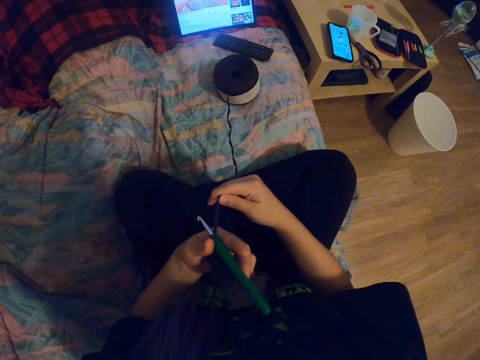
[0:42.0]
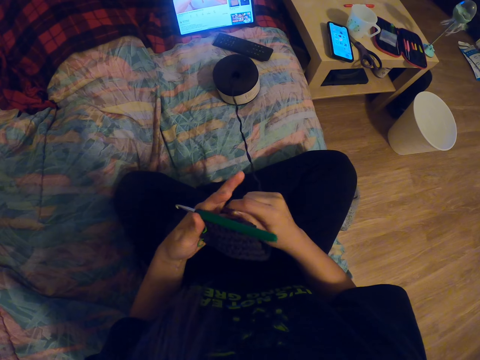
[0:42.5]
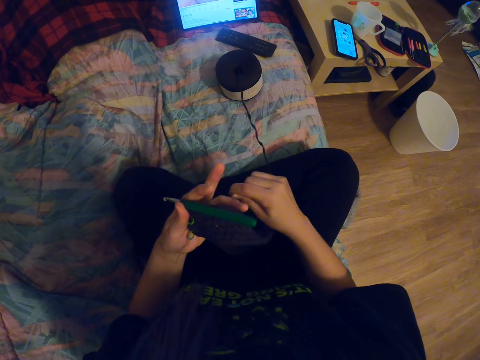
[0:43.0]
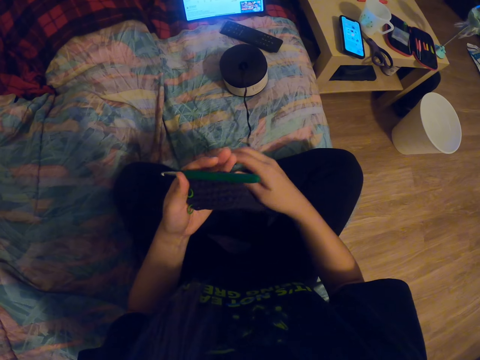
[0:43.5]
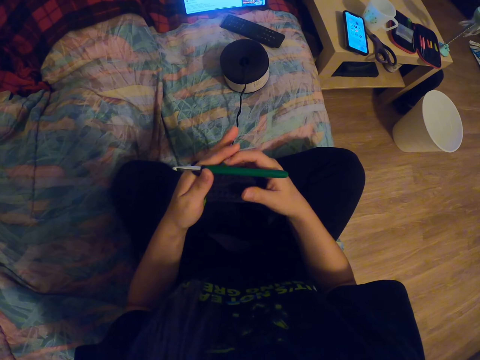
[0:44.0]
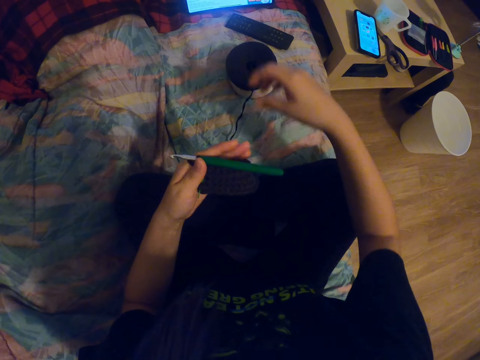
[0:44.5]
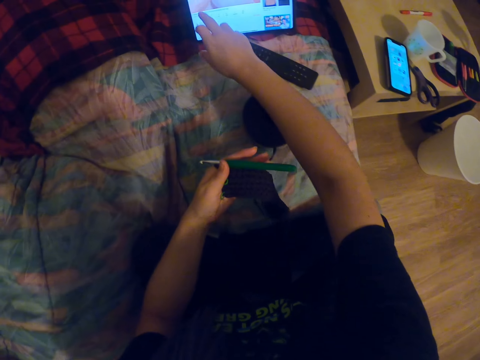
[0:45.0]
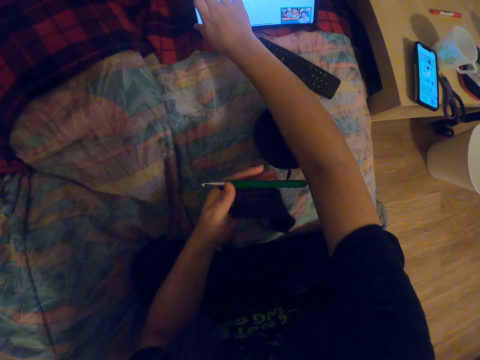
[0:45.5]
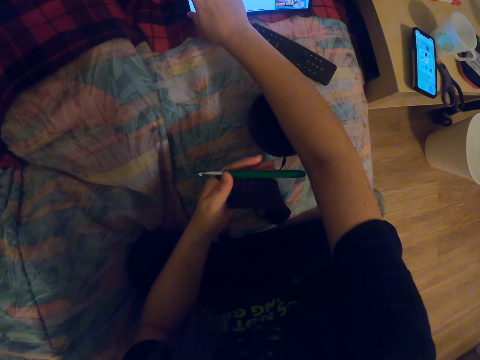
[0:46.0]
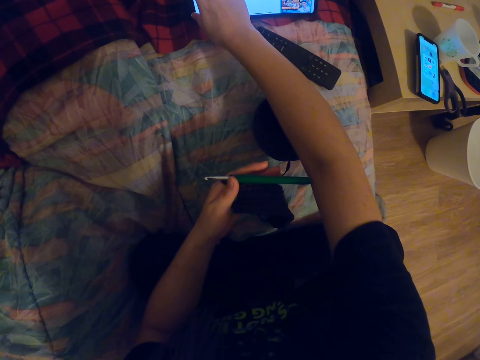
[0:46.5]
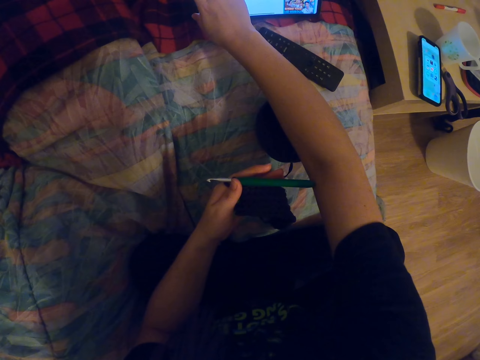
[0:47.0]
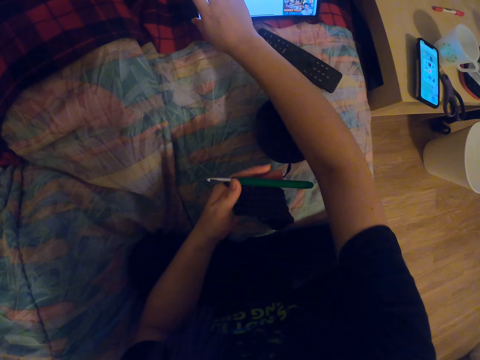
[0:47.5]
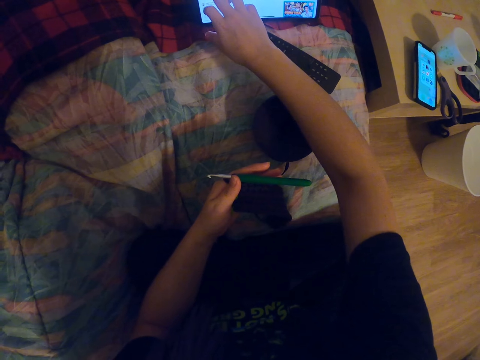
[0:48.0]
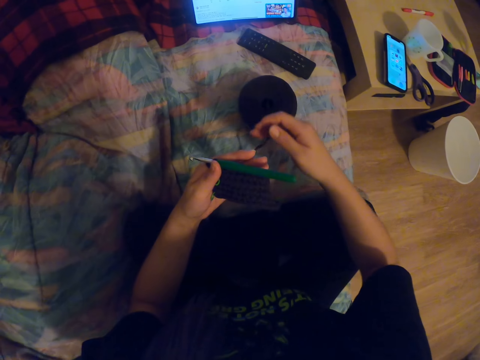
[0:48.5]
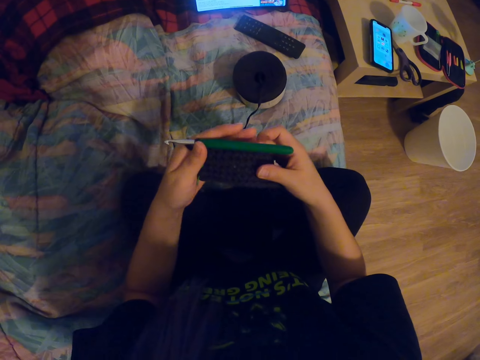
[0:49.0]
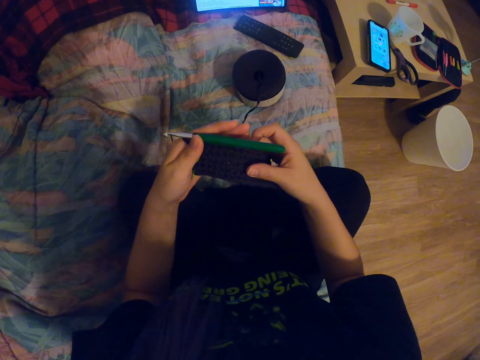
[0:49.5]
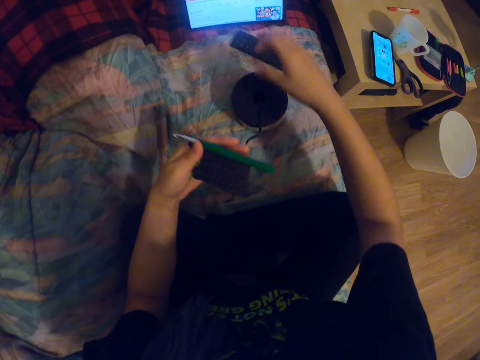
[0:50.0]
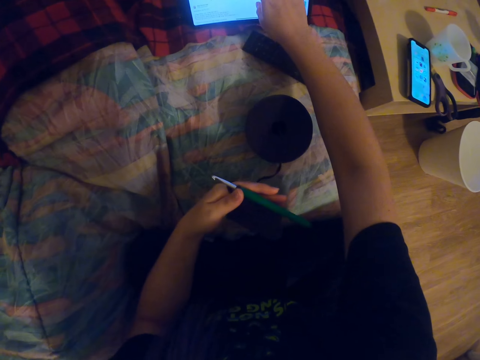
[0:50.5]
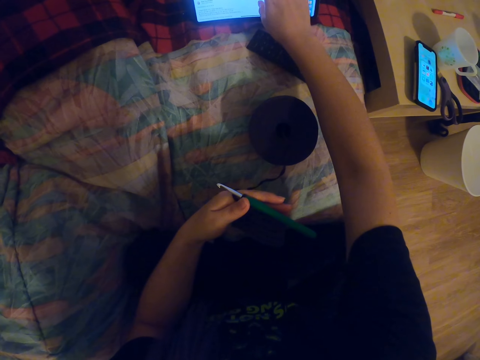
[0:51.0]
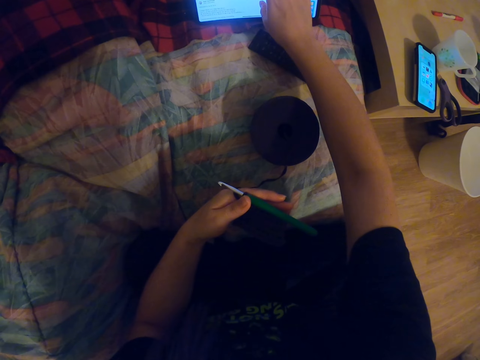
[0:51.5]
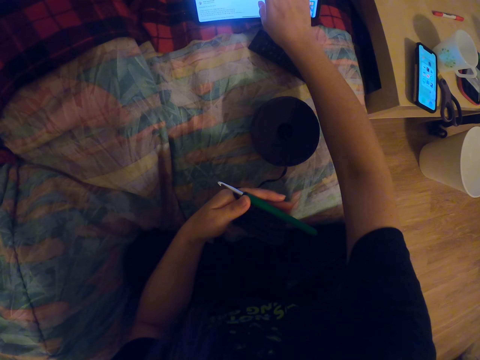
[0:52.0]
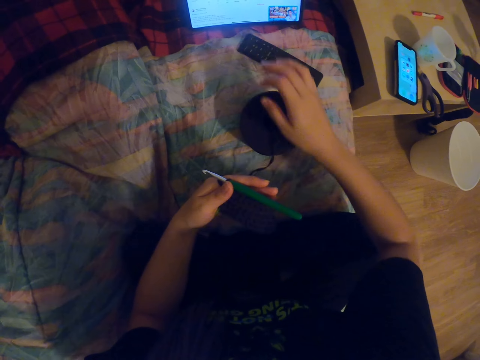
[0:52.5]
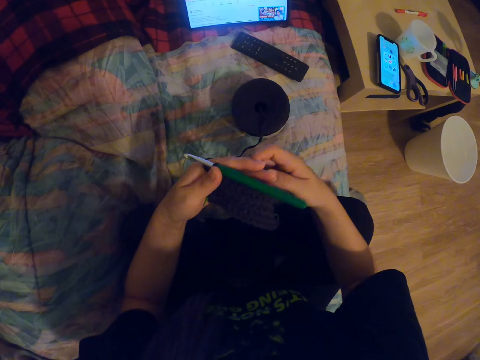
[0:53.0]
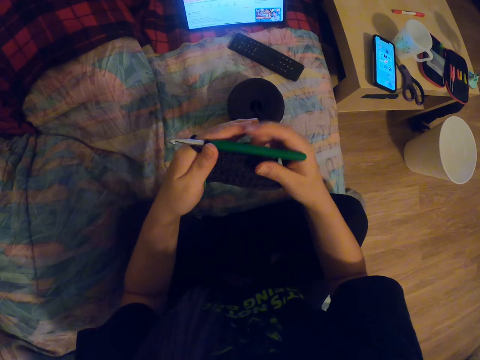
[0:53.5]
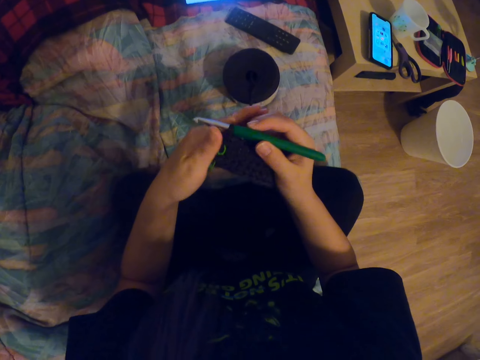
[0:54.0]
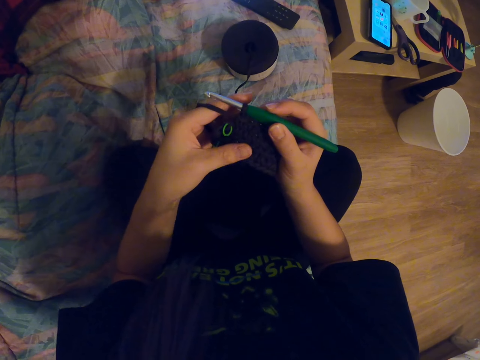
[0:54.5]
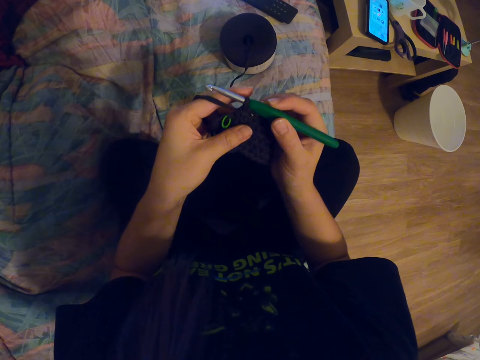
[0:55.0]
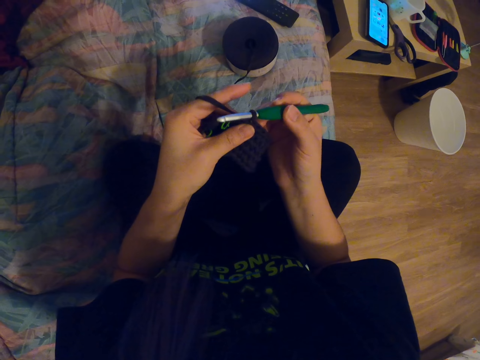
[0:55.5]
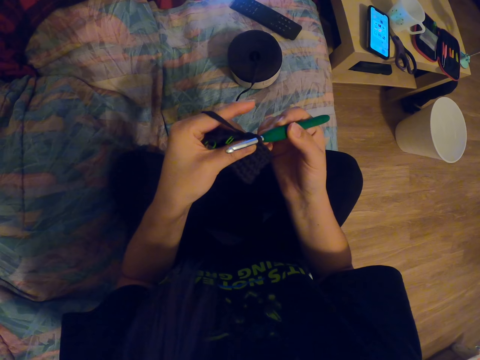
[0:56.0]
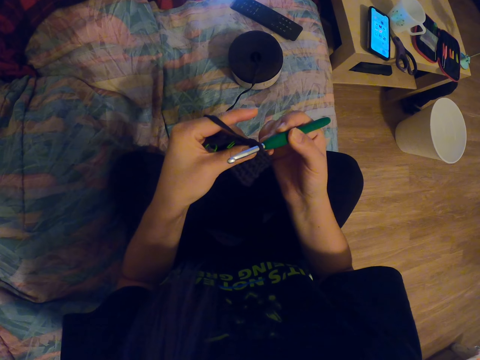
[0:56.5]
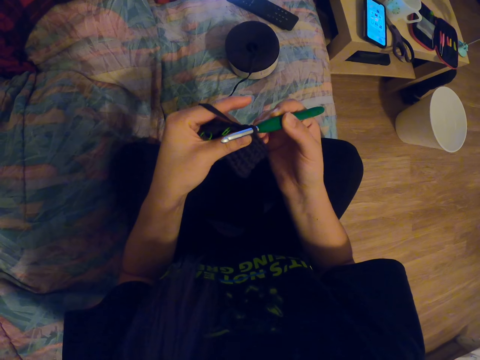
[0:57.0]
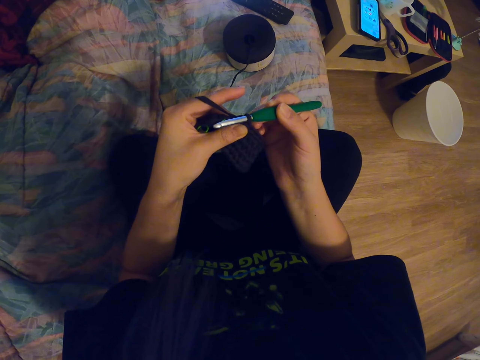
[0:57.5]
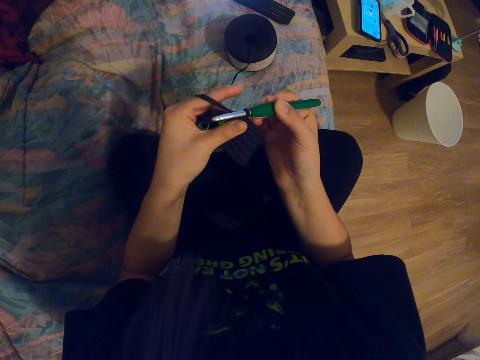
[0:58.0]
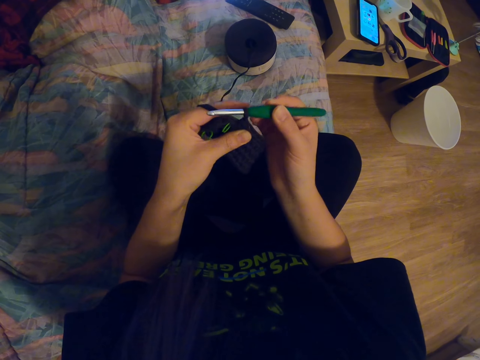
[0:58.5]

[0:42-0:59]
The camera wearer coils a knitting thread on a knitting needle. She taps the laptop screen with her finger. She holds a knitted fabric with her hands. She touches the fabric with her right hand. She taps the laptop screen with her finger. She holds the knitted fabric with her hands, holds the crochet needle with her right hand, and adjusts the knitting needle on the knitted fabric.

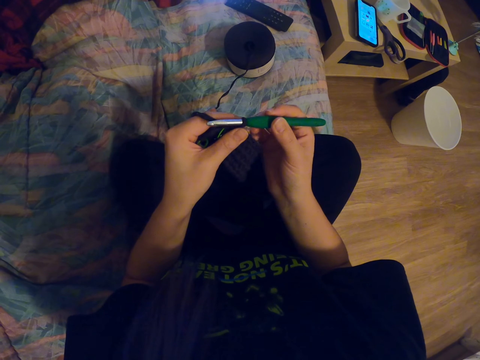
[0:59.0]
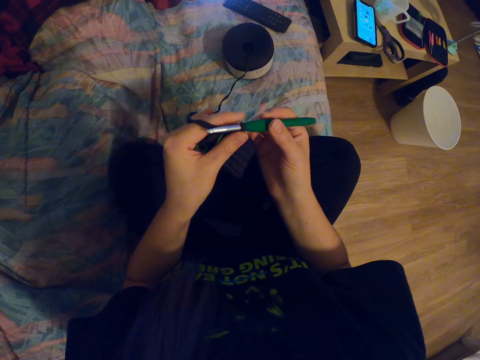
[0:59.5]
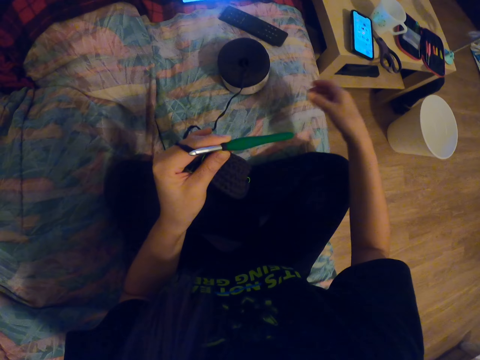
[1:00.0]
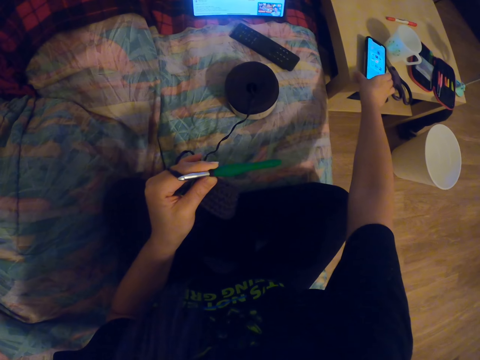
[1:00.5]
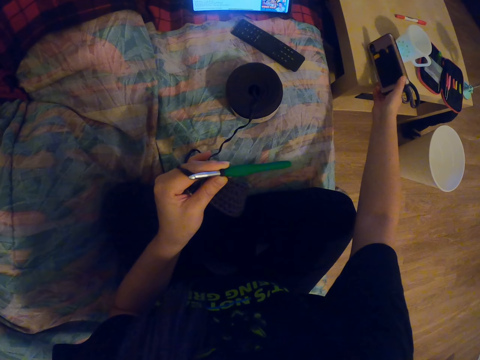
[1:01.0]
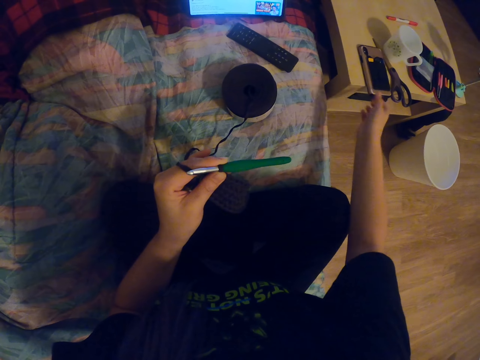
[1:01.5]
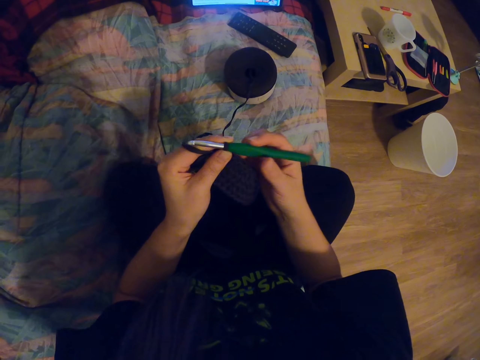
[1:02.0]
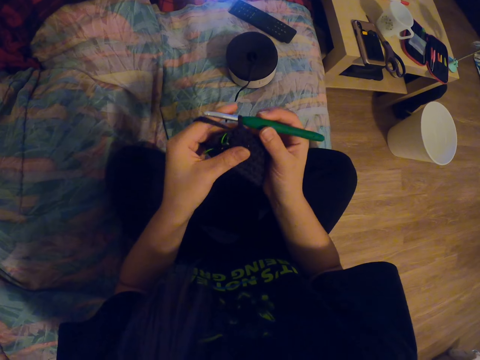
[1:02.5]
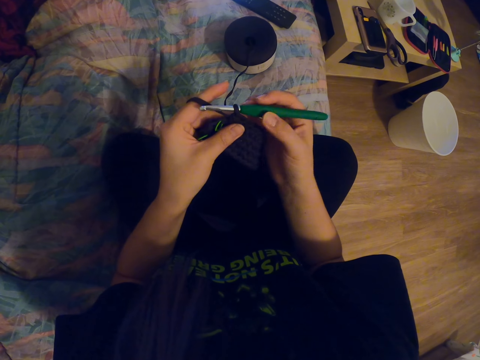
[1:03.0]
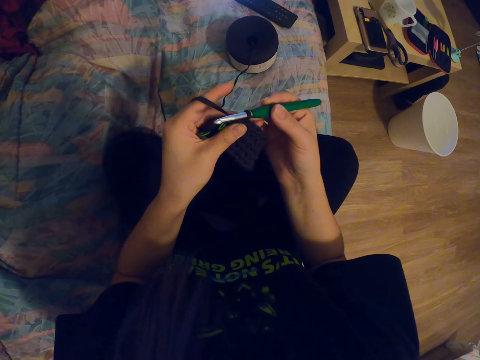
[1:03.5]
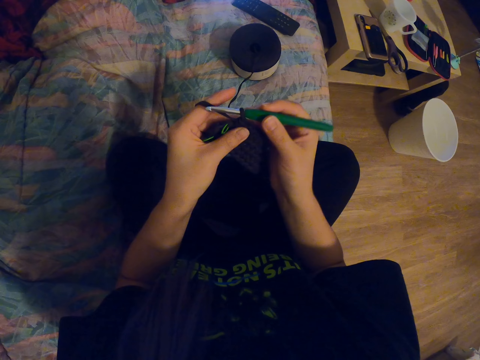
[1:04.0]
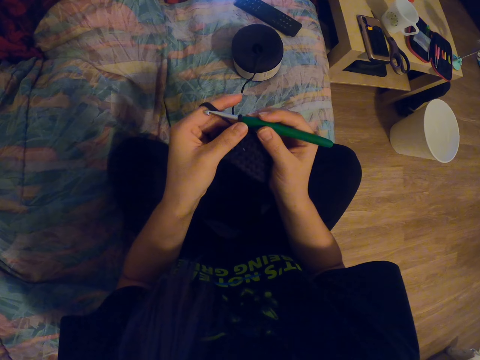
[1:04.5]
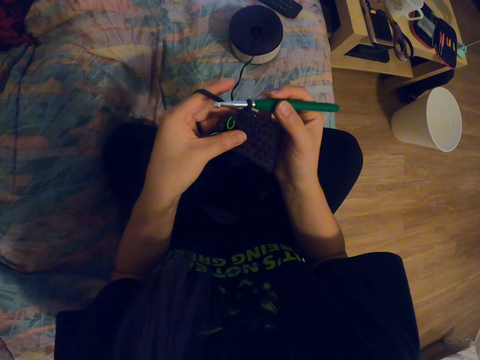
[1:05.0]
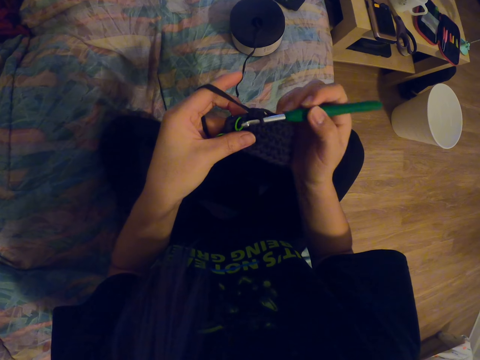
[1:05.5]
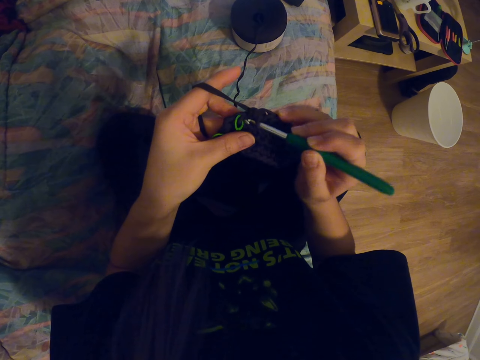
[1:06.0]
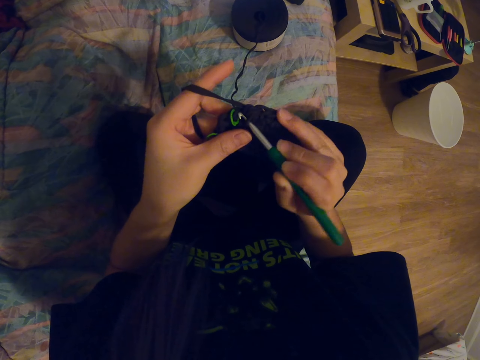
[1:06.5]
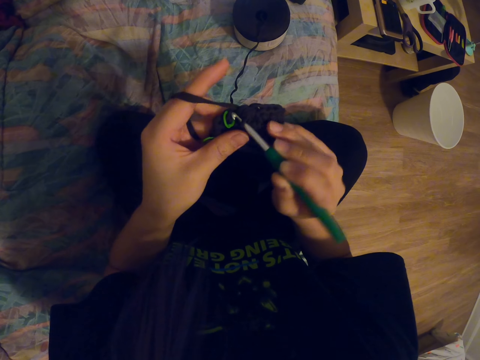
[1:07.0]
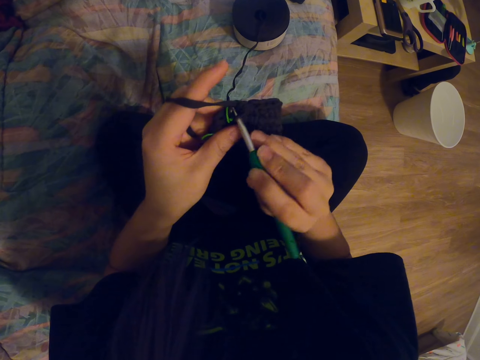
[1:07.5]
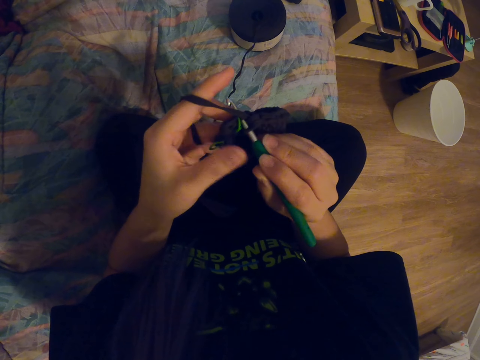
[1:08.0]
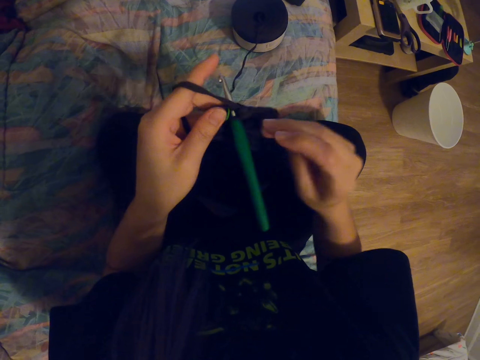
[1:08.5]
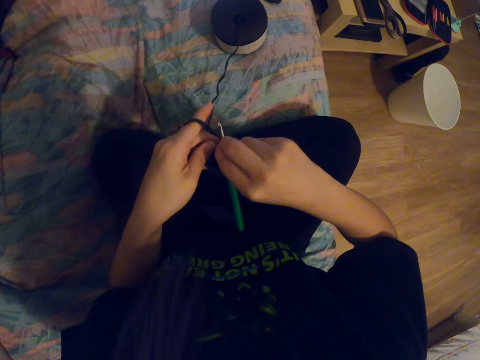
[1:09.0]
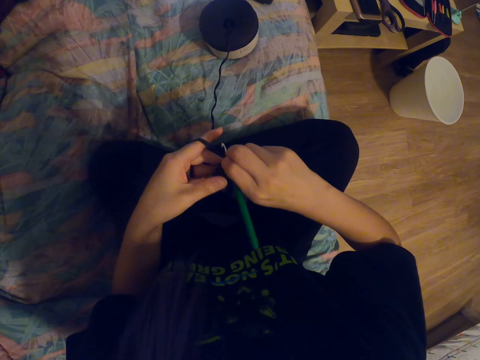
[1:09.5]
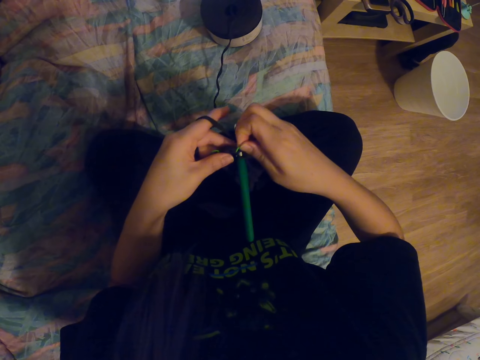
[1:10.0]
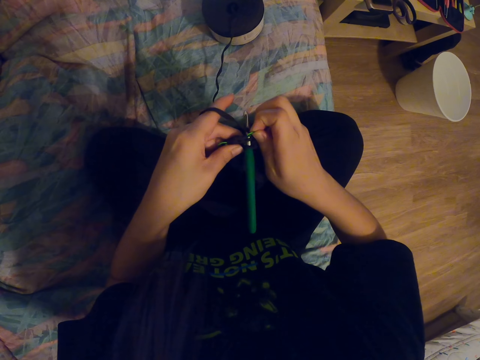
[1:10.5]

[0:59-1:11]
The camera wearer holds the crochet needle with her left hand. She turns the phone upside down on the table. She holds the crochet needle with her right hand. She adjusts a knitting needle on a knitted fabric. She knits the fabric with the crochet needle. She pulls the plastic ring on the fabric.
